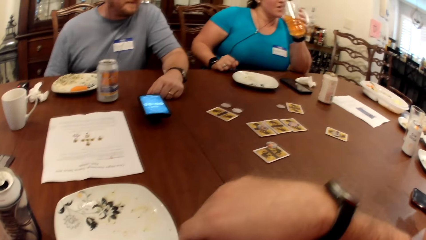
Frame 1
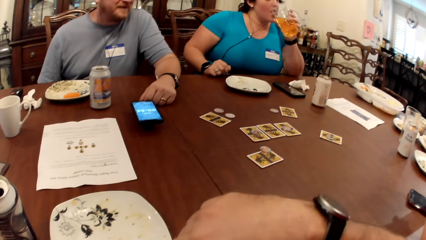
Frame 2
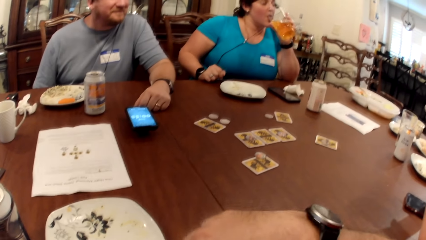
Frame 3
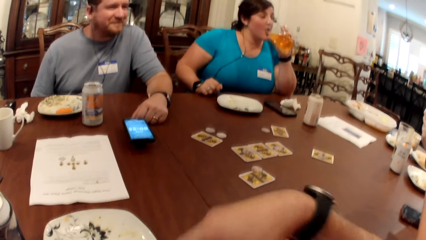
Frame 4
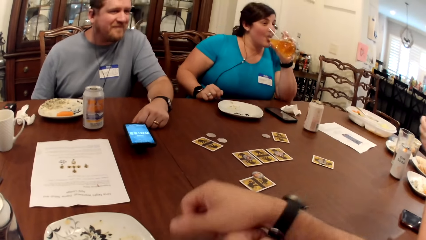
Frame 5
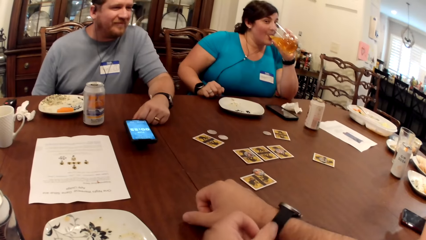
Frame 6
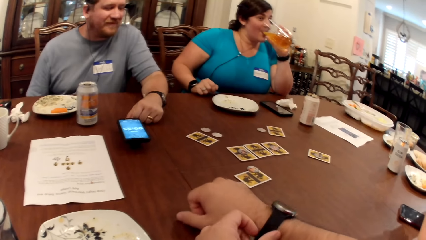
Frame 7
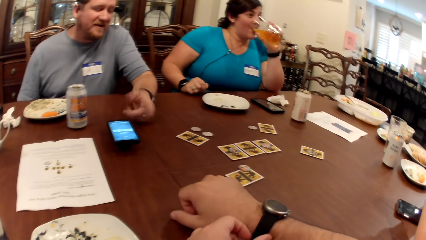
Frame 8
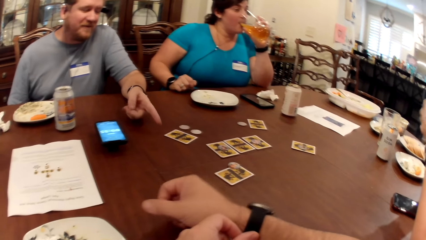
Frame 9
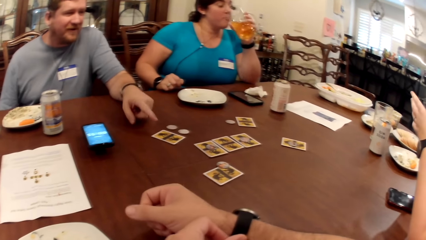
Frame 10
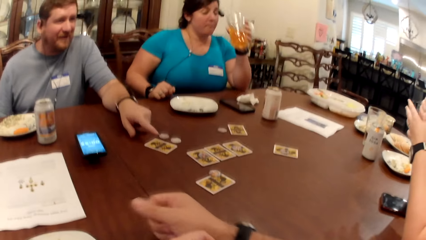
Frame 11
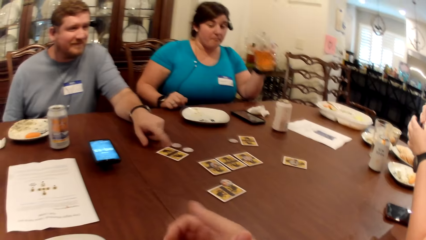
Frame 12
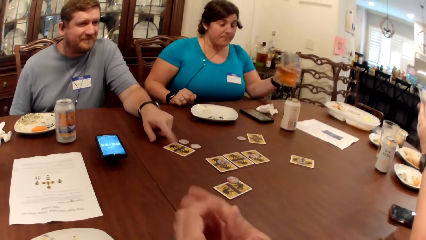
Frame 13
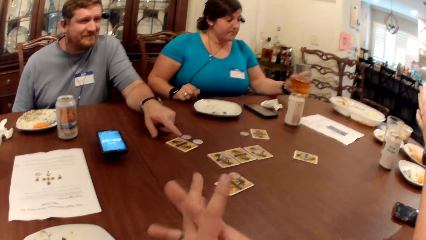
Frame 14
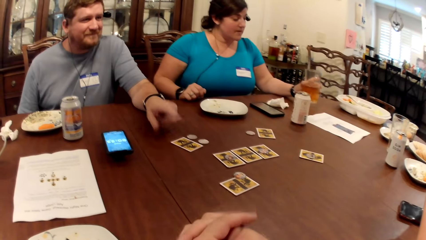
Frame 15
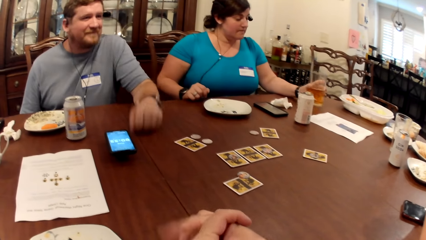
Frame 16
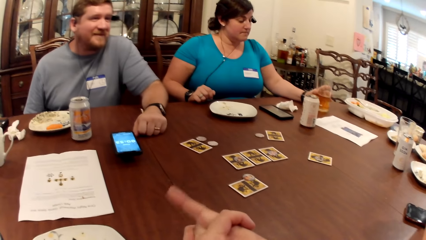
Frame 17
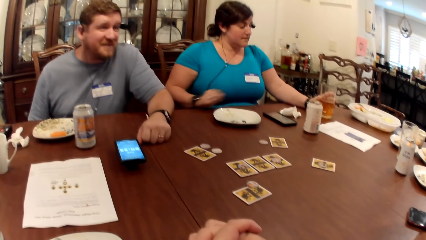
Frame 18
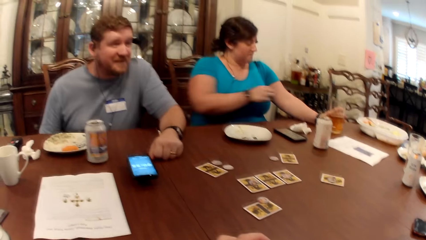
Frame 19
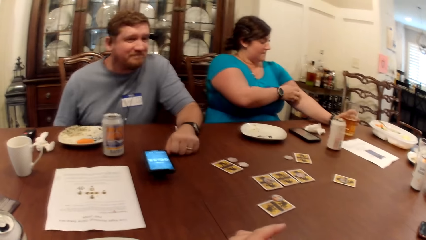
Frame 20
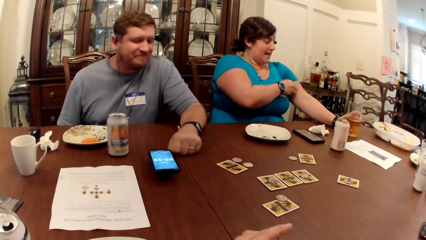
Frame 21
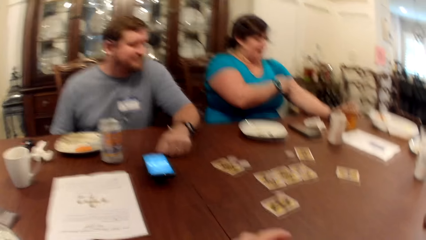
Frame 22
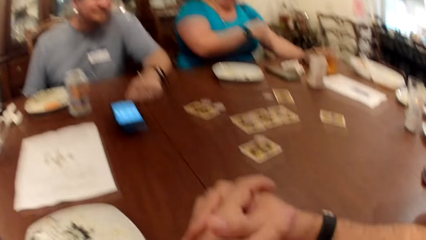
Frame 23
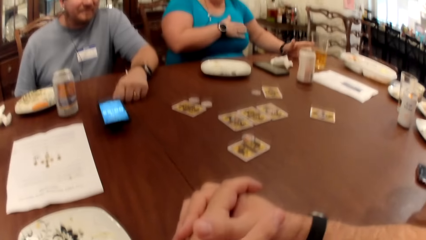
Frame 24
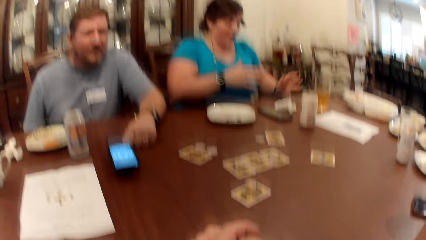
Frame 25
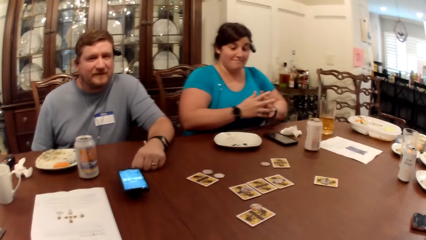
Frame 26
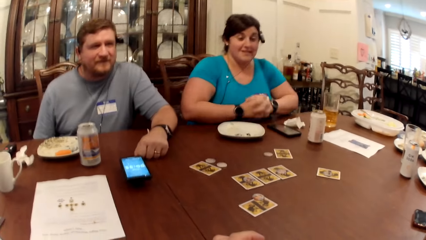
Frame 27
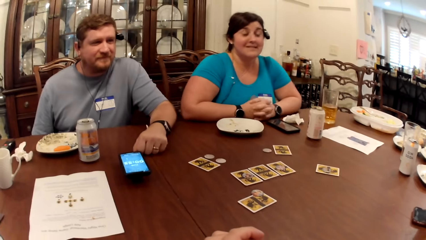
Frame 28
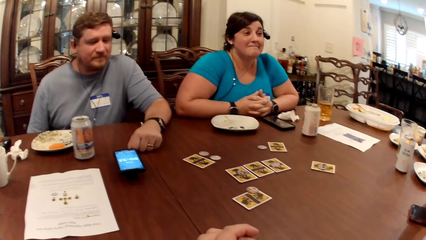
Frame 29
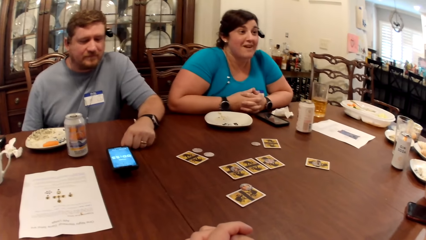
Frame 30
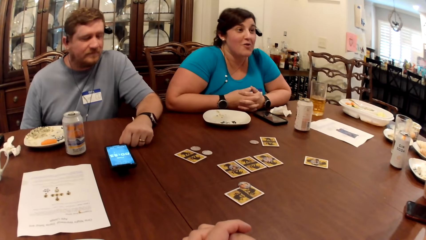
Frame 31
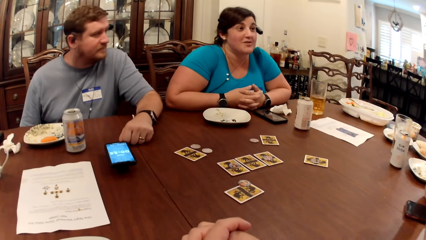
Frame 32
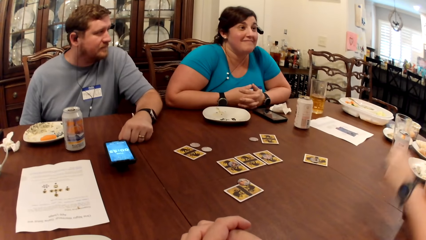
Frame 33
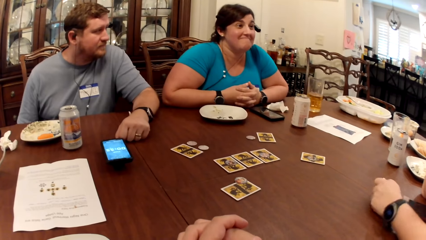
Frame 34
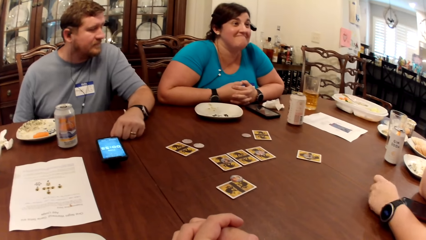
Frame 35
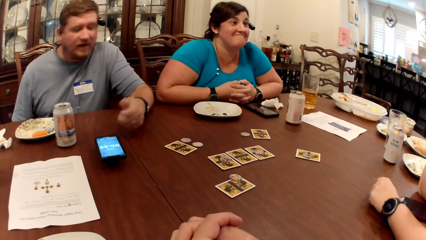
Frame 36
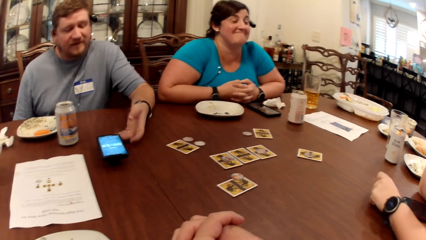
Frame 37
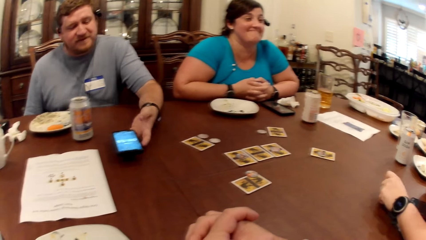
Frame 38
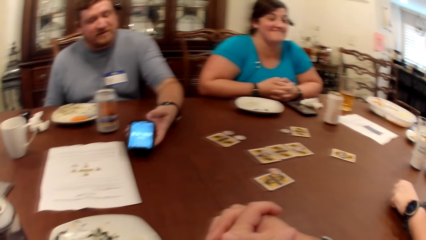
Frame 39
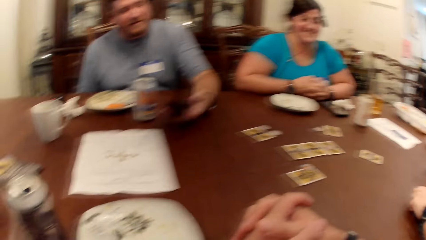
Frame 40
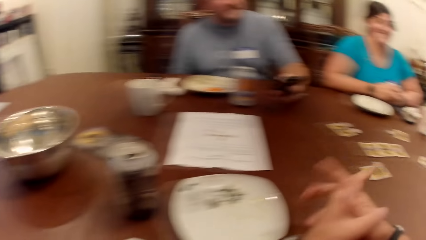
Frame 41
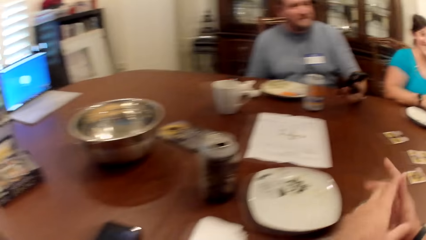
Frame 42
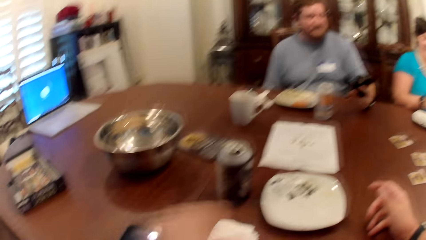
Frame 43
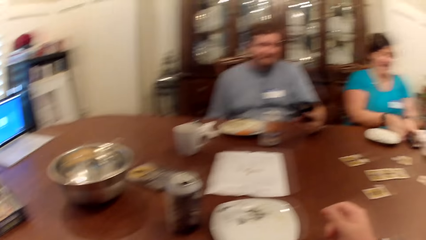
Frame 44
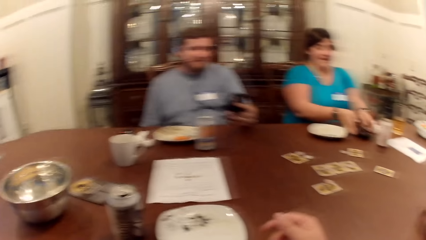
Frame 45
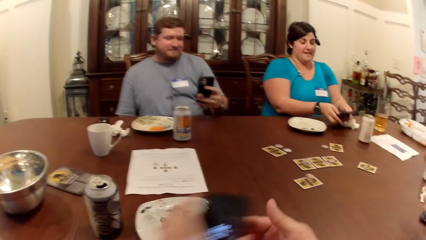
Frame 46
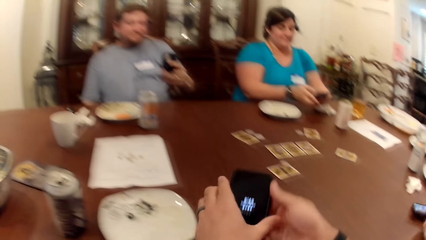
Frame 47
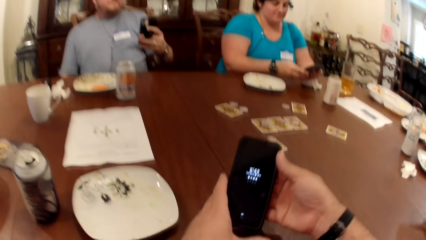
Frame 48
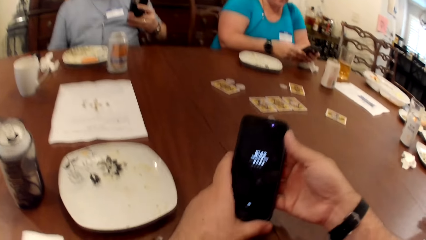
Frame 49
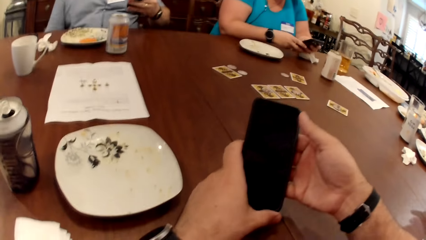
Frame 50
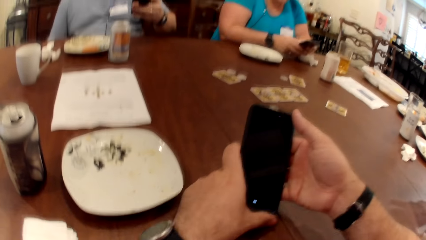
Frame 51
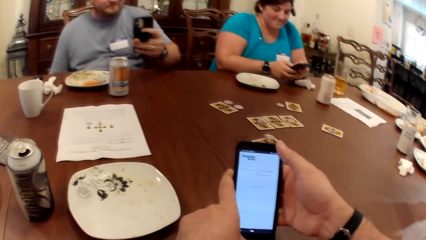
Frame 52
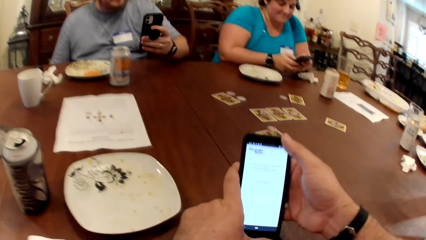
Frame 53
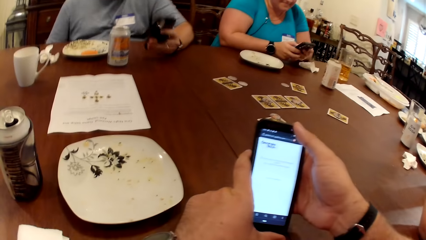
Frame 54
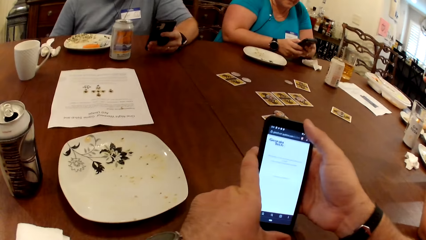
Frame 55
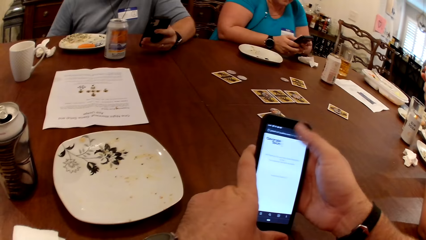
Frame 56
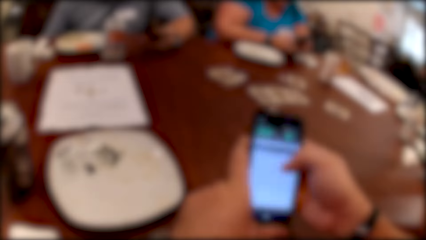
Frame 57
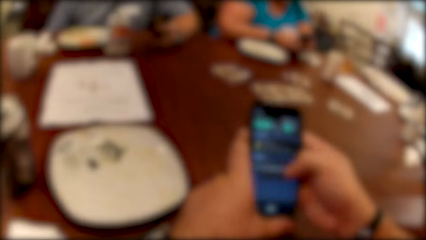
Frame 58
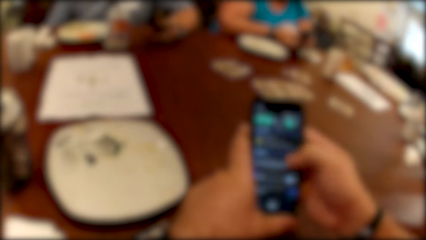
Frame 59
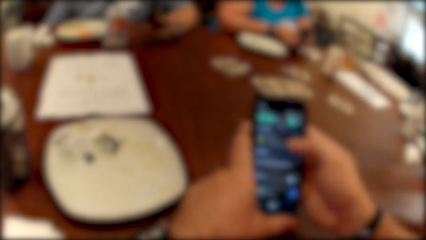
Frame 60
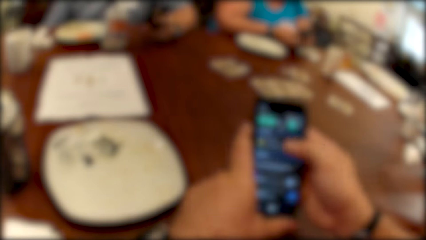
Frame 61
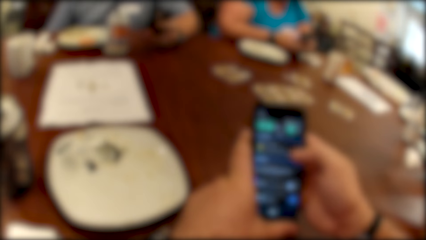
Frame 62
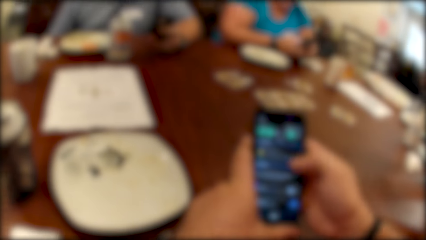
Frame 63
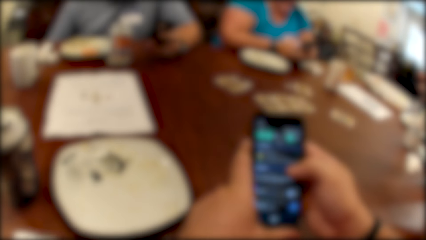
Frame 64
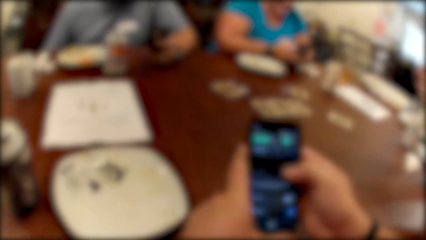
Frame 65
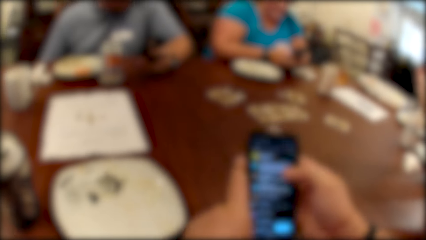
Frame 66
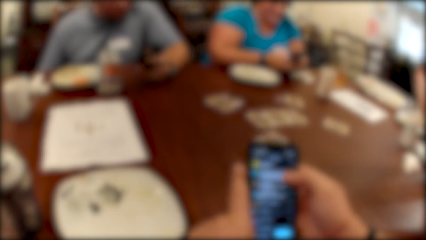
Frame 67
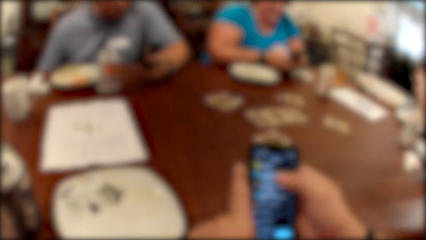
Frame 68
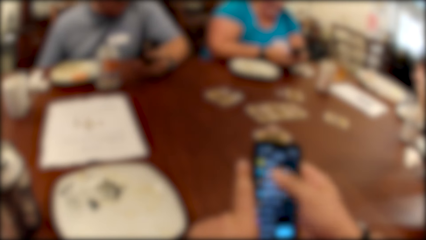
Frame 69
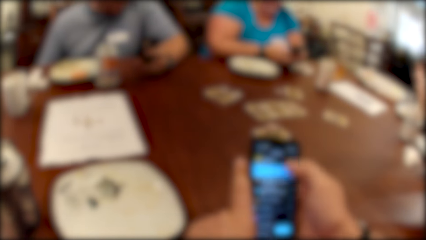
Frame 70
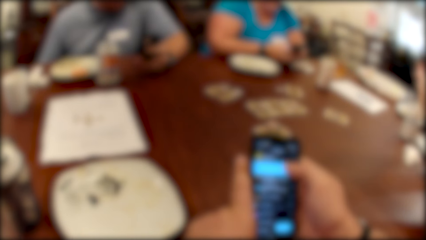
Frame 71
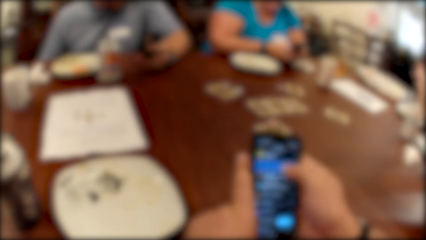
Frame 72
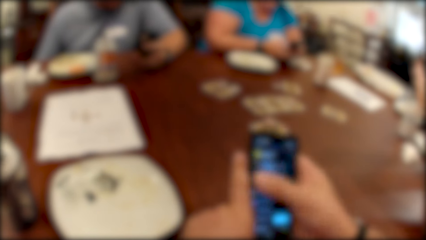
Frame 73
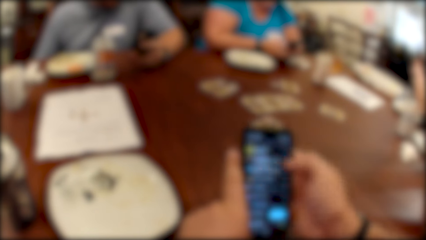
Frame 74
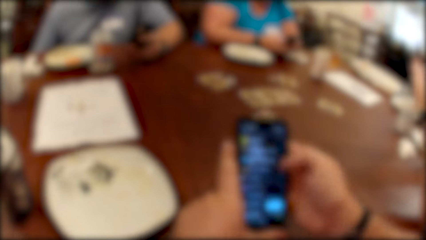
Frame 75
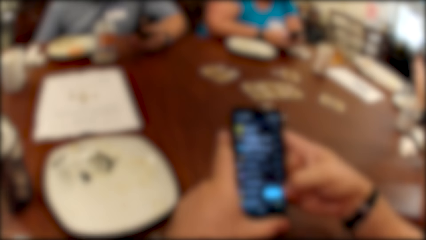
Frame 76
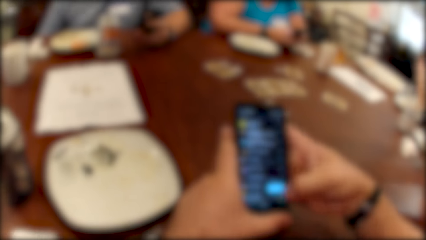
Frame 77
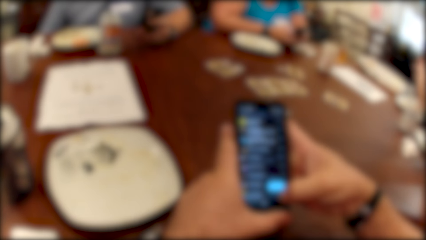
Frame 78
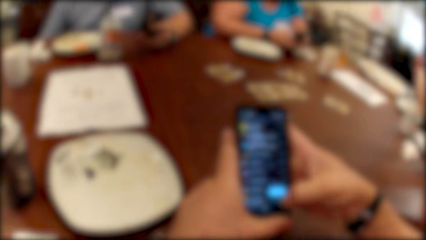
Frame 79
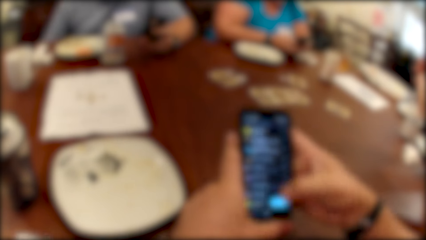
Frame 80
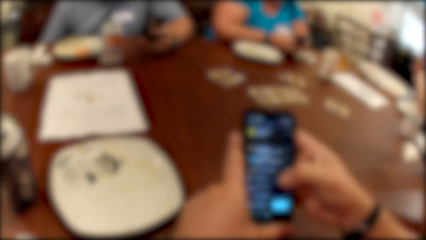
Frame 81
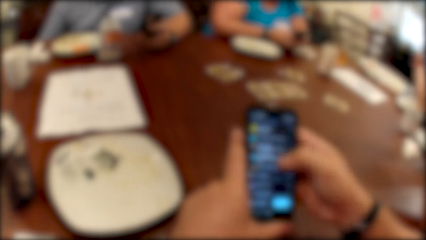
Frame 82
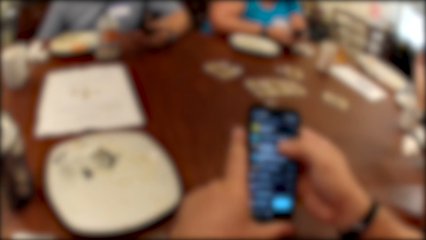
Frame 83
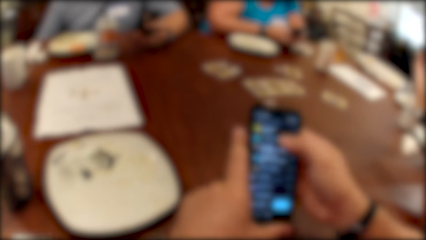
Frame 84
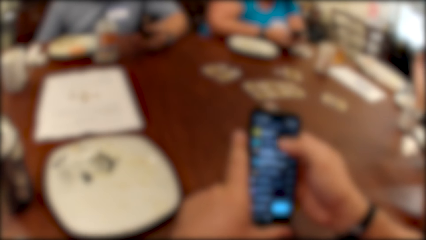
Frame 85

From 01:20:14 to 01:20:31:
A woman drinks from the glass of juice in her left hand. A man touches a card on the table with his left hand. The woman drops the glass of juice on the table with her left hand. Another man picks up a phone from the table with his left hand. The camera wearer picks up a phone from the table with his left hand. The woman picks up a phone from the table with both hands. The woman operates the phone with both hands. The other man operates the phone with his left hand. The camera wearer operates the phone with both hands.
